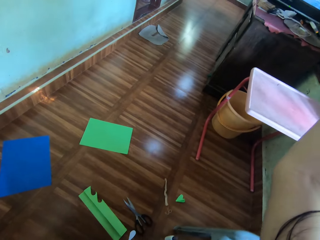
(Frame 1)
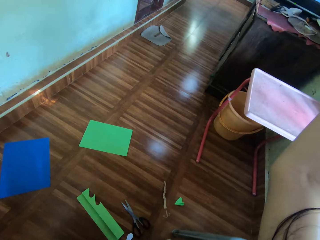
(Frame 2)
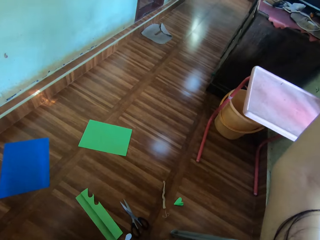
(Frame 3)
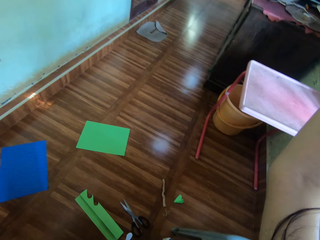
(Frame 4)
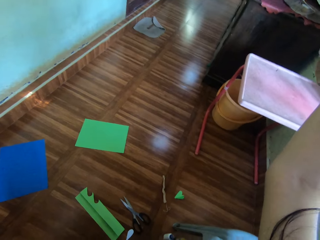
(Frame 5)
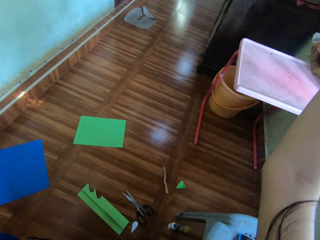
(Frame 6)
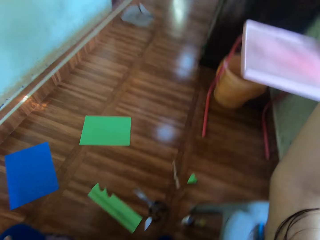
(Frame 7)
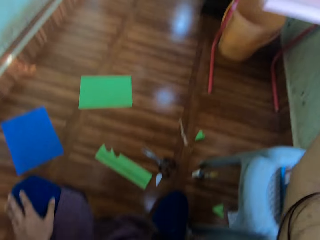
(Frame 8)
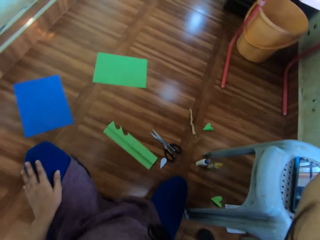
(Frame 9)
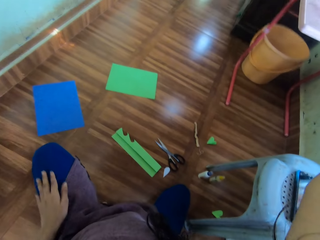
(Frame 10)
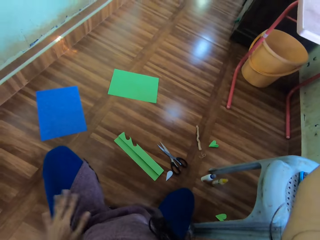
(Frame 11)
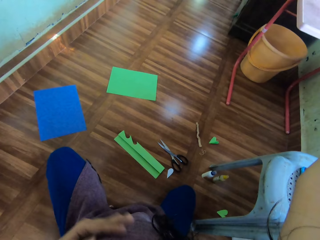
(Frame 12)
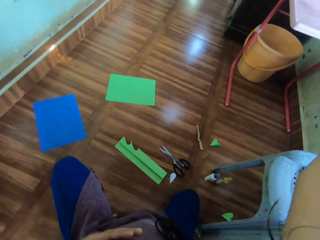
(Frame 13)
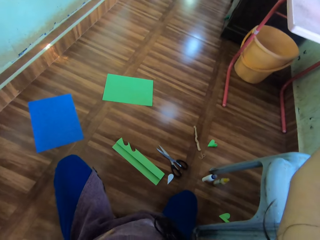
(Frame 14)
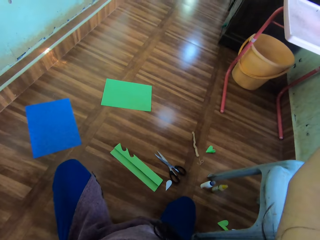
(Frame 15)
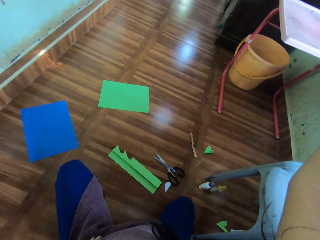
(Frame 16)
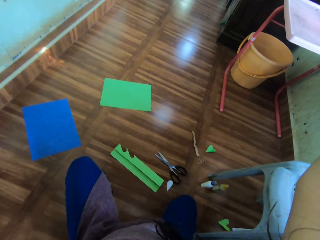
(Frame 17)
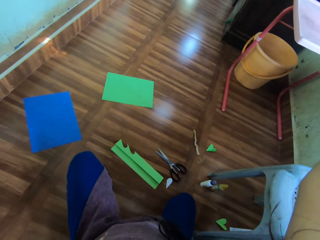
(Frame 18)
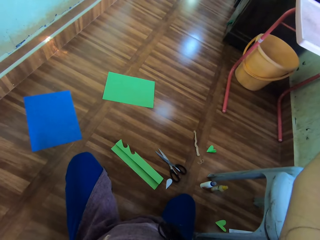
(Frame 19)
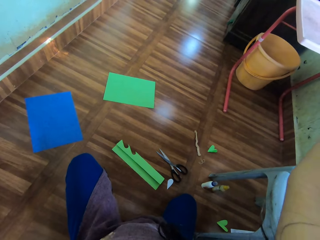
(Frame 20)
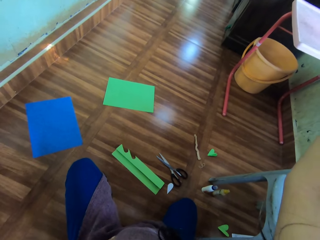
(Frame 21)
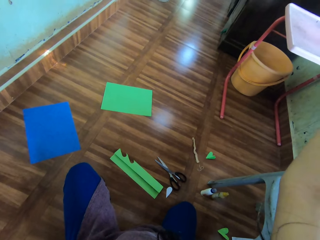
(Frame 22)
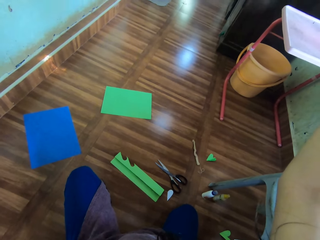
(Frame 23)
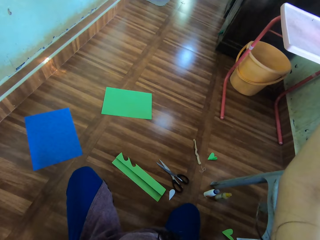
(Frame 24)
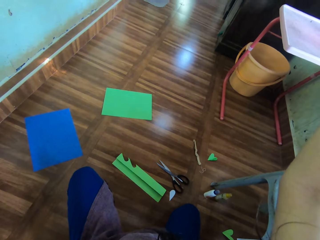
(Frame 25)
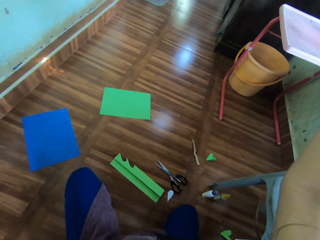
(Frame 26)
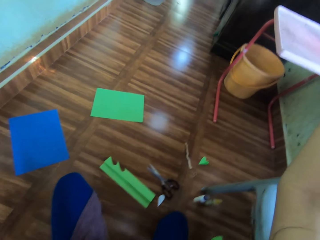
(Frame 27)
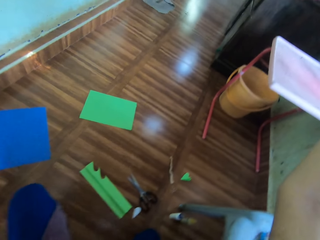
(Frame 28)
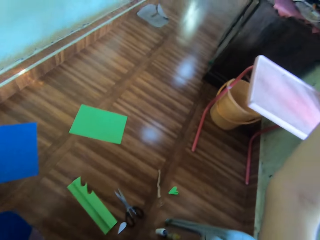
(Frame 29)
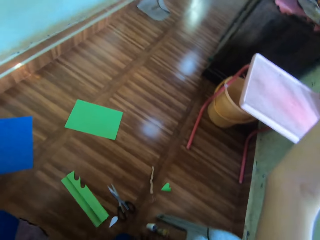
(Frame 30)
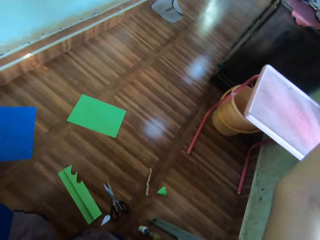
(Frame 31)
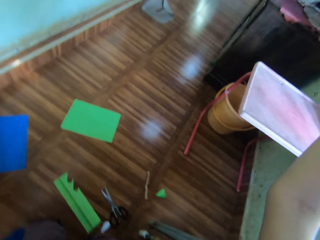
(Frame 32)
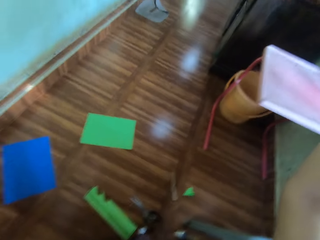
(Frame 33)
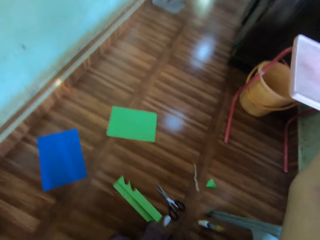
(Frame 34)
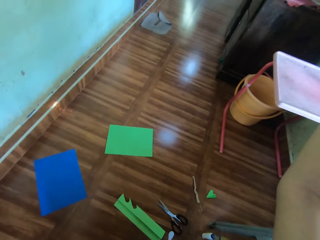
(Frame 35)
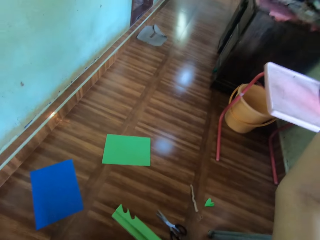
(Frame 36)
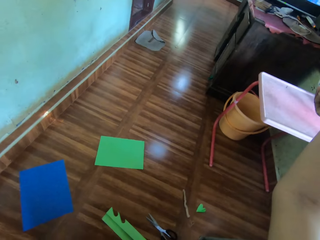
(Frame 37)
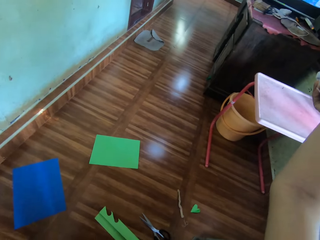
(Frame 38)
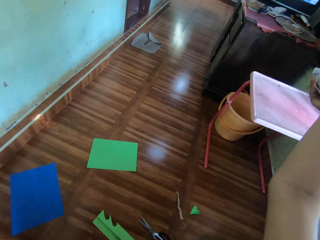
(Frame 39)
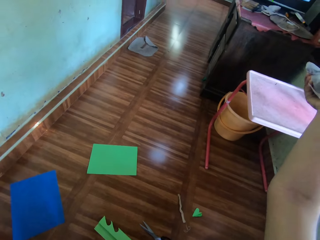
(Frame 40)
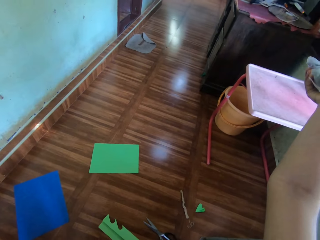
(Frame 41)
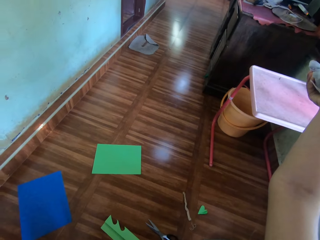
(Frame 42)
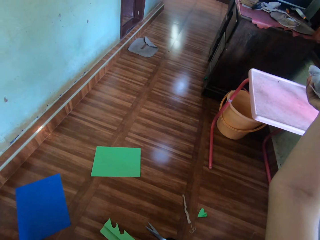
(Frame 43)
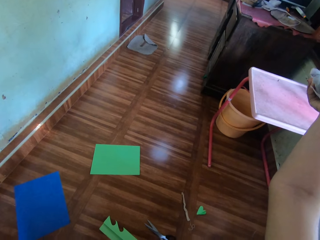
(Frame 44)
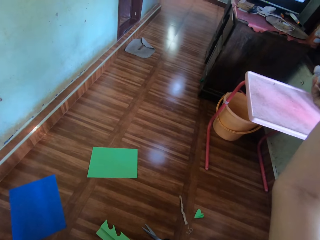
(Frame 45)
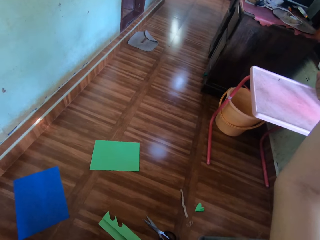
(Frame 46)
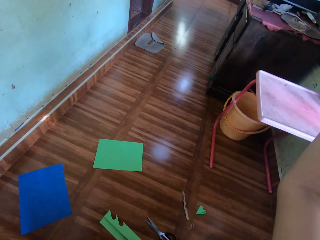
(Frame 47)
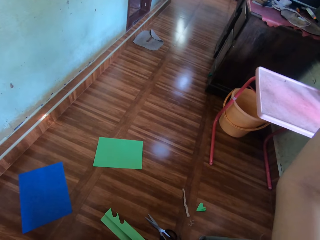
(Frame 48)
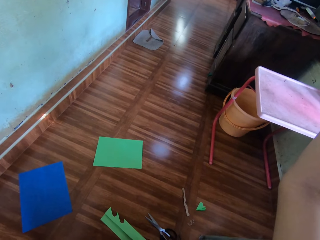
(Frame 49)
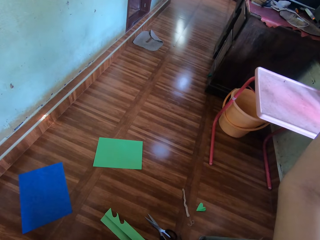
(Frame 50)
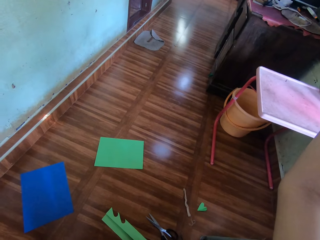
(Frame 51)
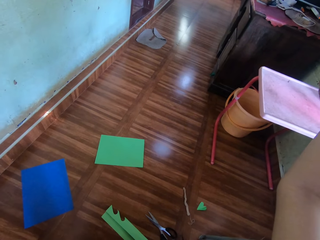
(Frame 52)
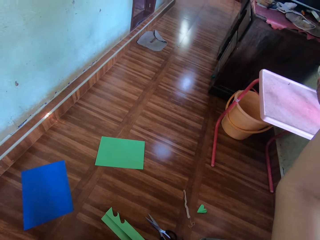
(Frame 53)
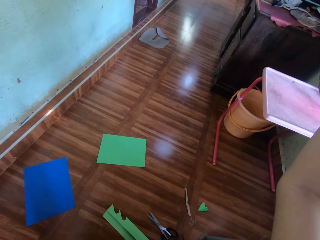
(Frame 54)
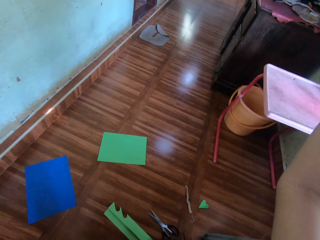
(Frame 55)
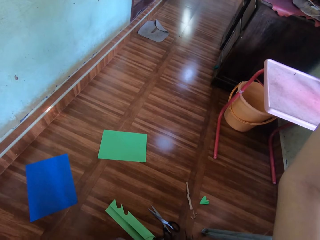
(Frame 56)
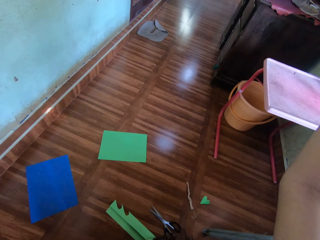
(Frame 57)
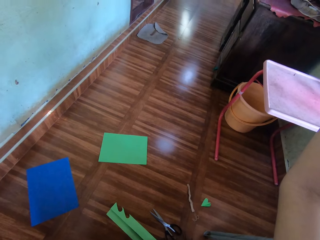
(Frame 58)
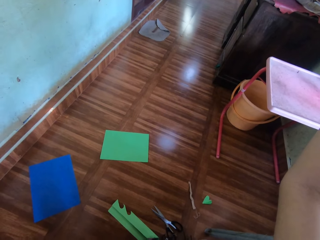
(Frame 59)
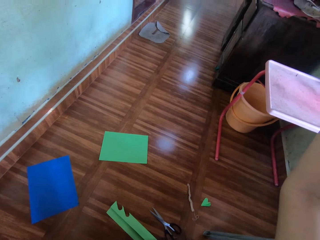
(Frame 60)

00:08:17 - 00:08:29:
The camera wearer controls the television with the remote.

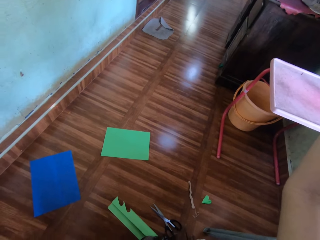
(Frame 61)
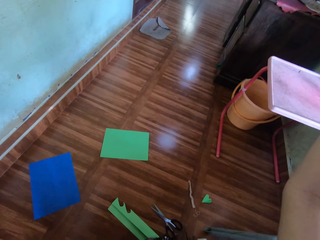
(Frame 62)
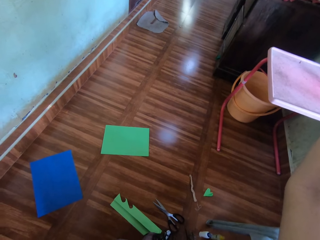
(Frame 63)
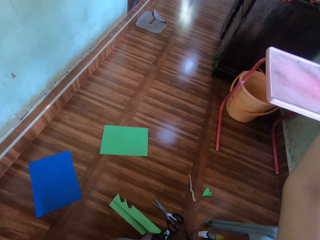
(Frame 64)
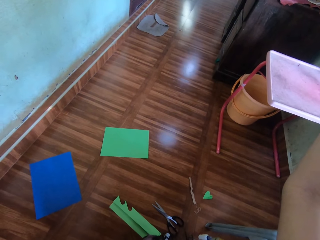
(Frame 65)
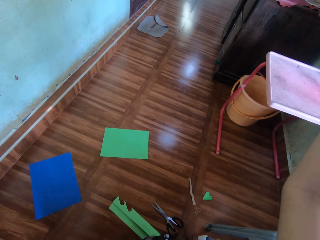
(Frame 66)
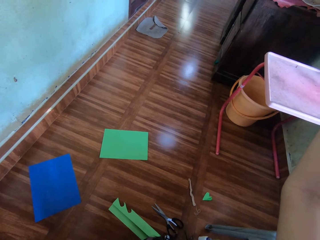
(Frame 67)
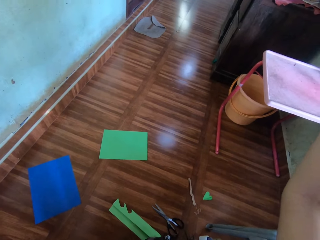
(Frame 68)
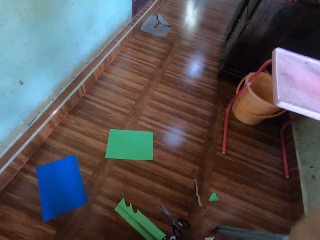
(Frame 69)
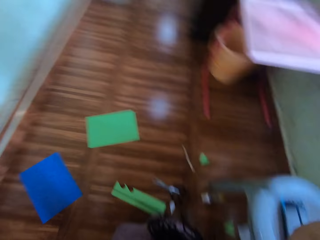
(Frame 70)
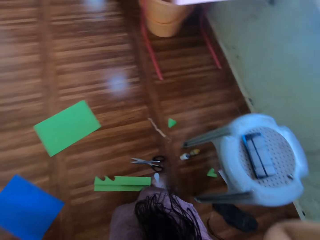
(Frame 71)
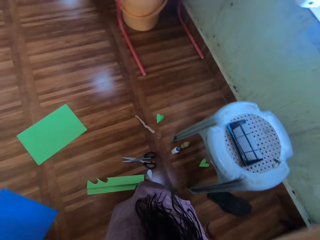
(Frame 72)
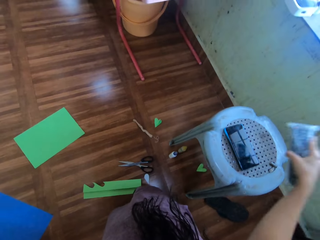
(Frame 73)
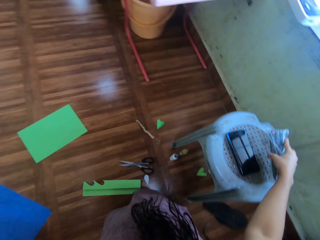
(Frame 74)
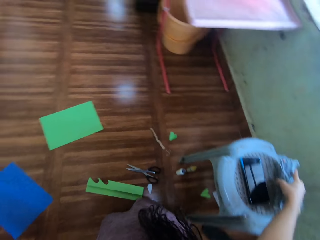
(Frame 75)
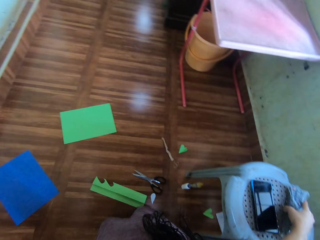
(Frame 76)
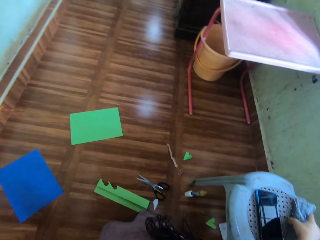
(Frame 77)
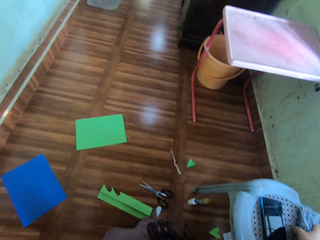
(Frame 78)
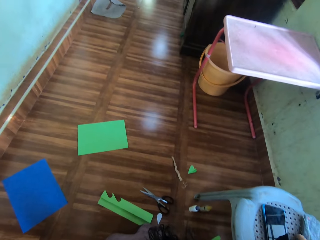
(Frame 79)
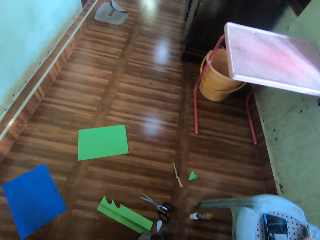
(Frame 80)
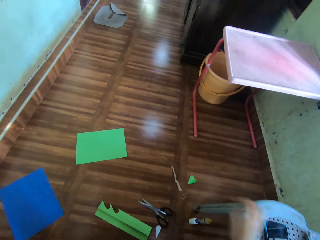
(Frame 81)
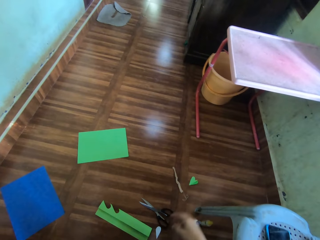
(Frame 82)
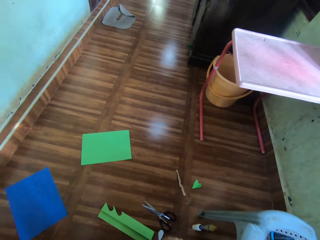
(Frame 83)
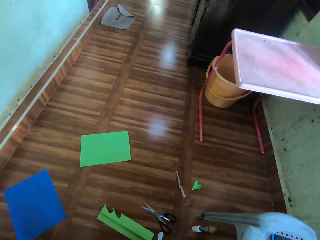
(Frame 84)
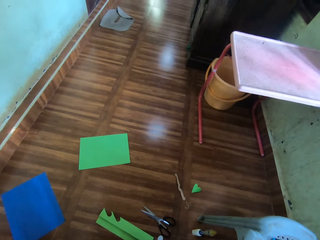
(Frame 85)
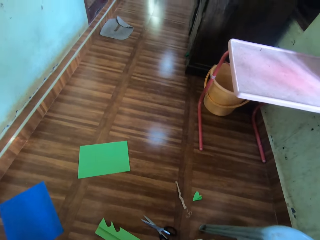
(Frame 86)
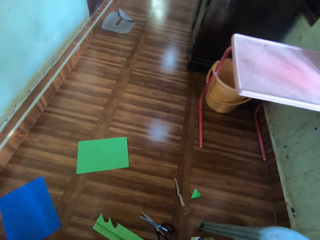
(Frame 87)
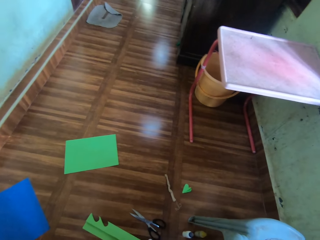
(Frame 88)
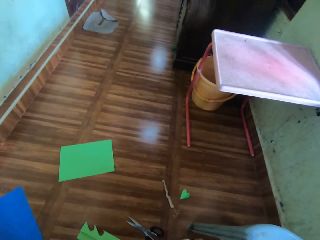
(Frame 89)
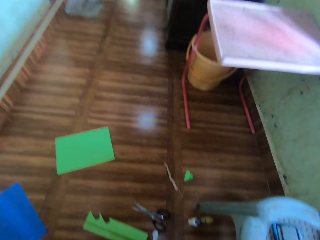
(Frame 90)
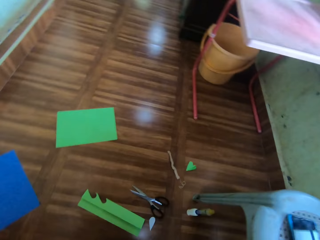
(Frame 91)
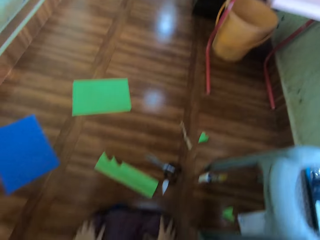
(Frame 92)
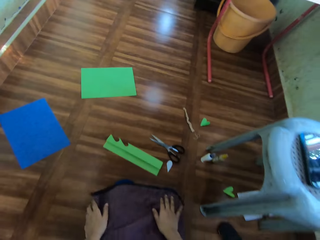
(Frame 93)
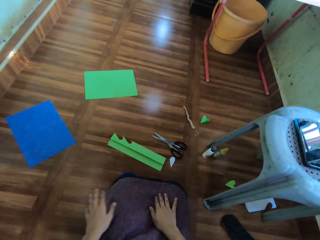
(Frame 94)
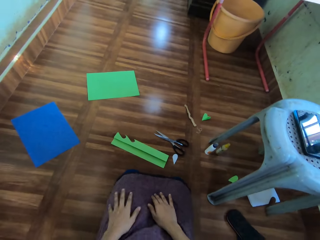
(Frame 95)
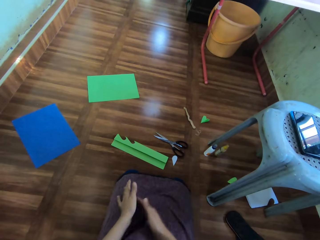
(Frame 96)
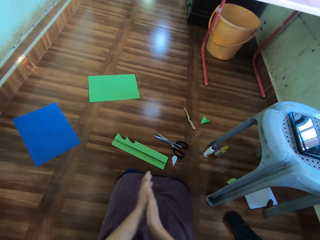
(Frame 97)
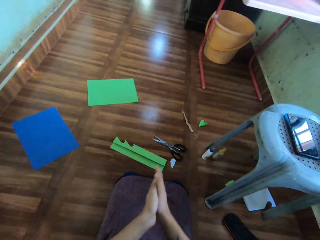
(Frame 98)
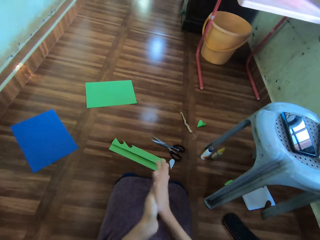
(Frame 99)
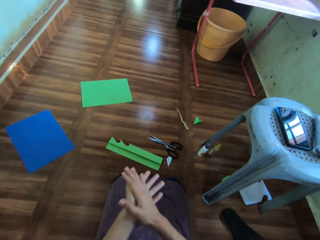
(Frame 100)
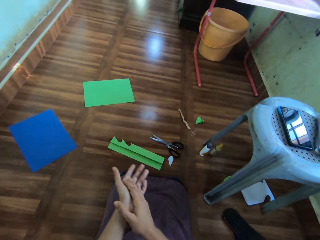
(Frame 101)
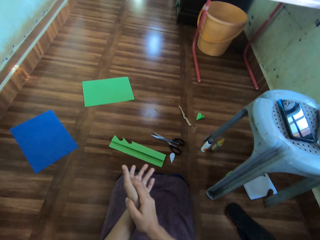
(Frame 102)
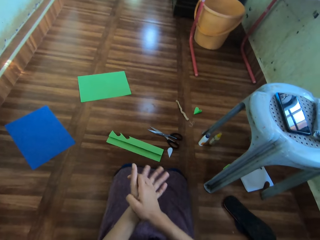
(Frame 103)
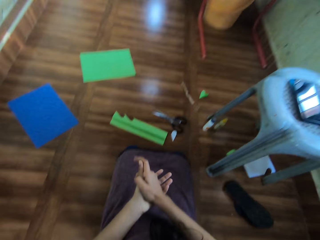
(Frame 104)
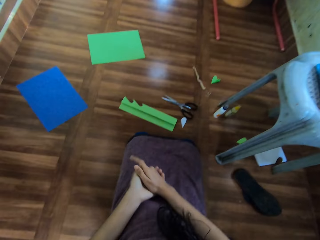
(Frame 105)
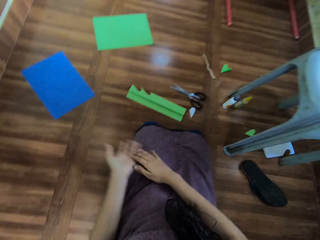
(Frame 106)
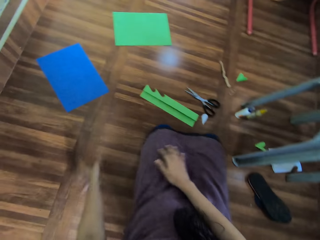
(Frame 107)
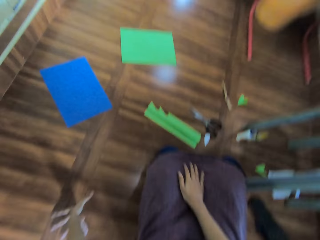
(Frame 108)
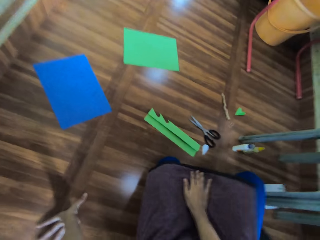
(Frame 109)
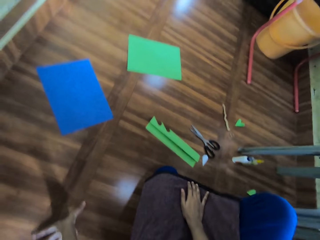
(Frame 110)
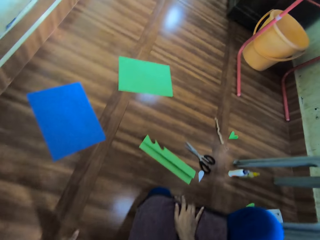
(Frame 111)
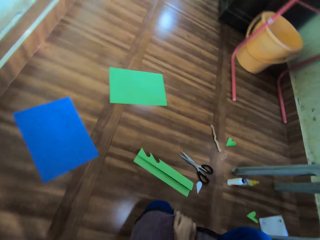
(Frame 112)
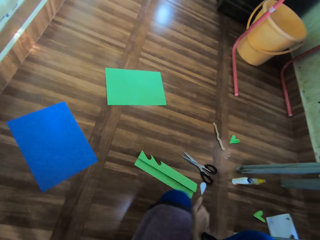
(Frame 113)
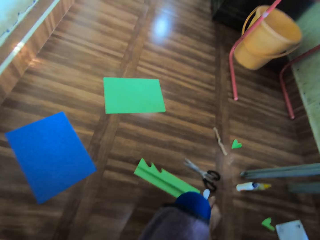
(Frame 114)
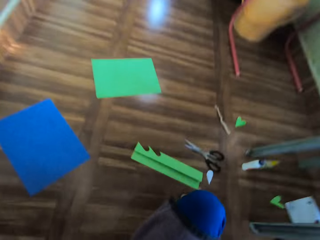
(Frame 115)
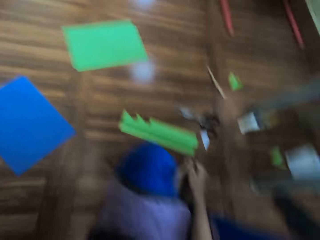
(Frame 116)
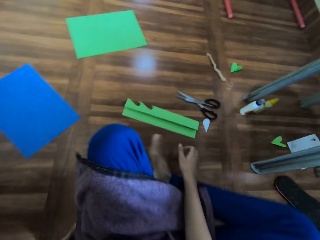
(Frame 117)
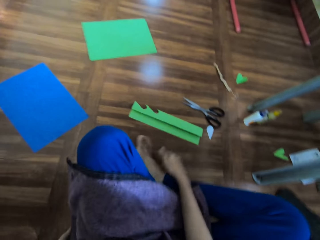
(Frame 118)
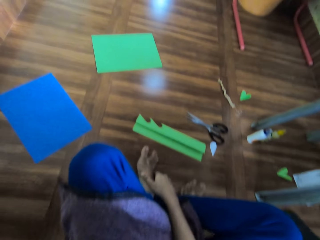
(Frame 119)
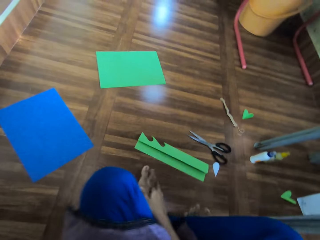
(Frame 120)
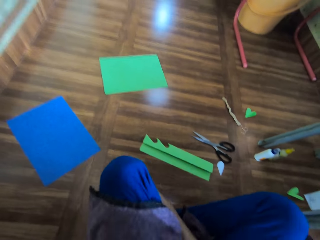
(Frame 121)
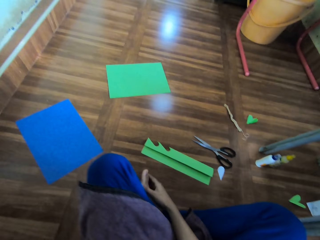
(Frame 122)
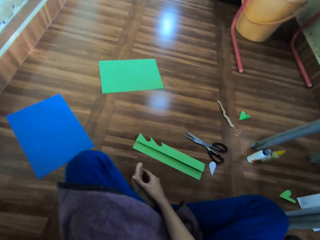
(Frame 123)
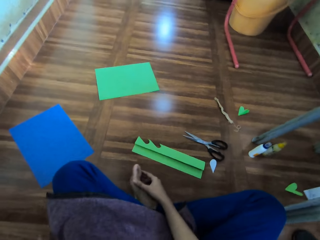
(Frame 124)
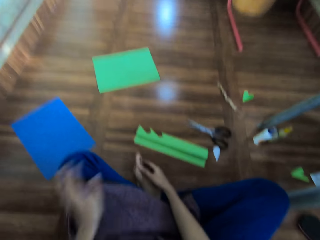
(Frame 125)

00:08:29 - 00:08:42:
The camera wearer puts the remote down. He places the paper on the stool. He rubs his hands together. He sits on the floor.
